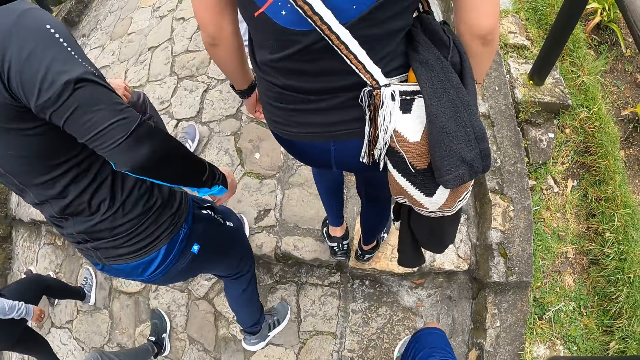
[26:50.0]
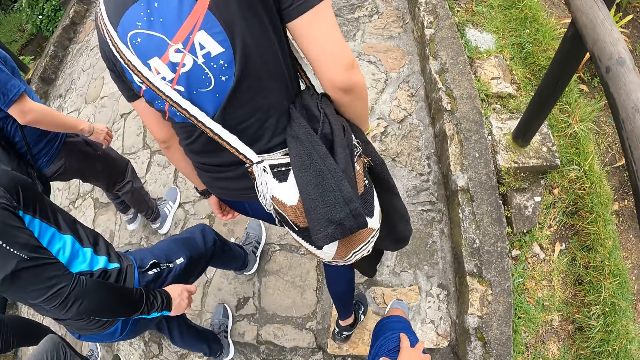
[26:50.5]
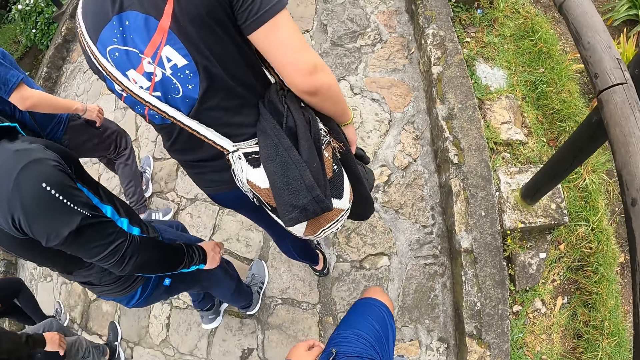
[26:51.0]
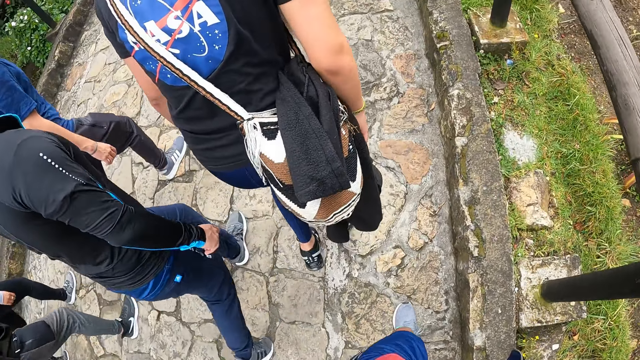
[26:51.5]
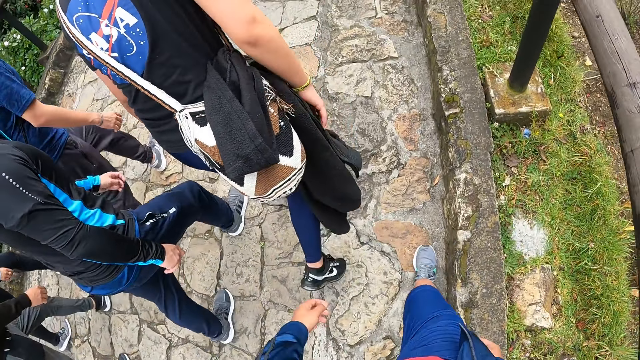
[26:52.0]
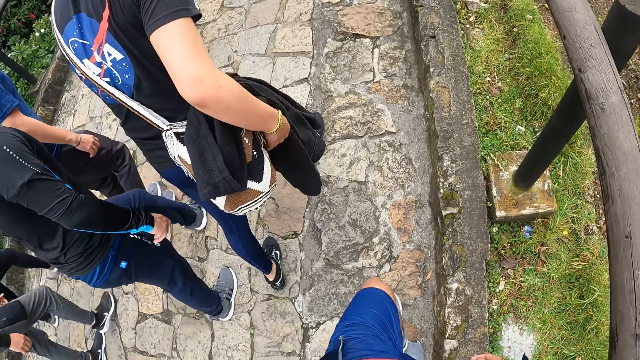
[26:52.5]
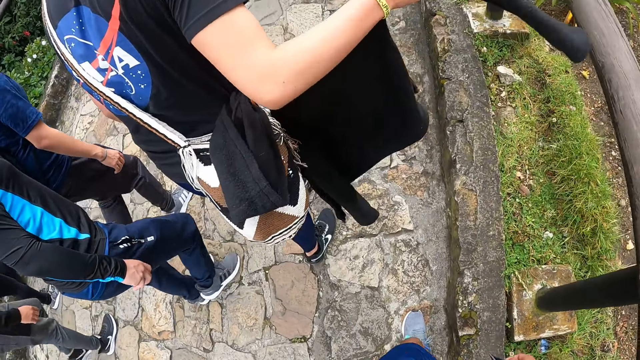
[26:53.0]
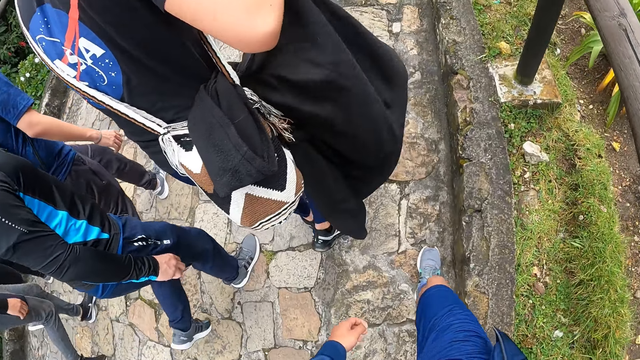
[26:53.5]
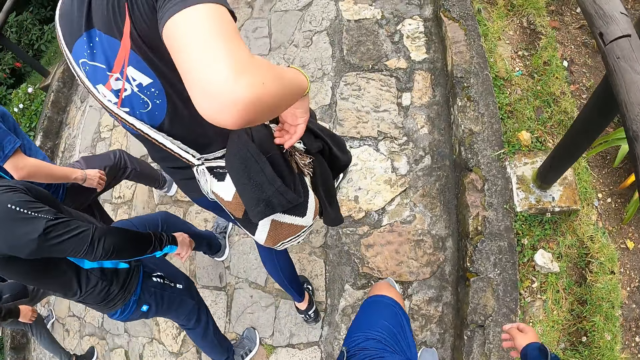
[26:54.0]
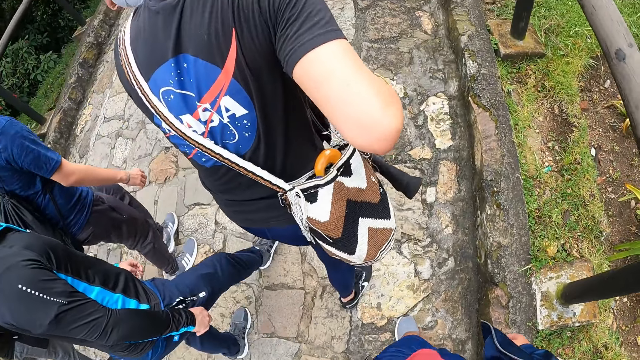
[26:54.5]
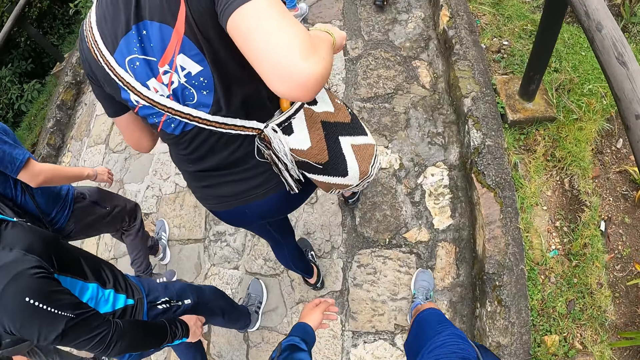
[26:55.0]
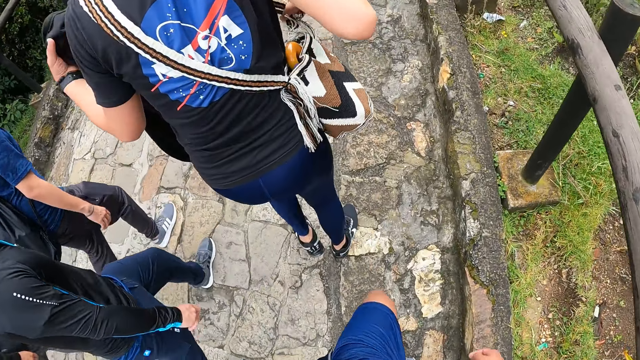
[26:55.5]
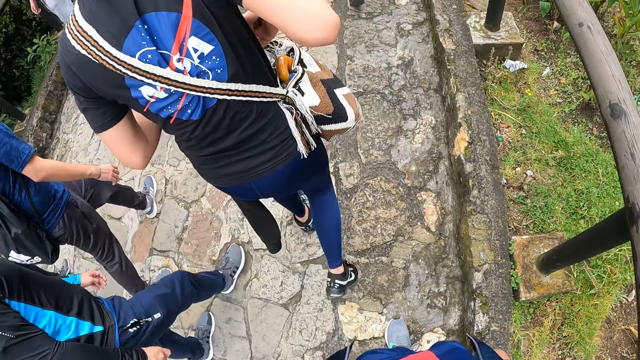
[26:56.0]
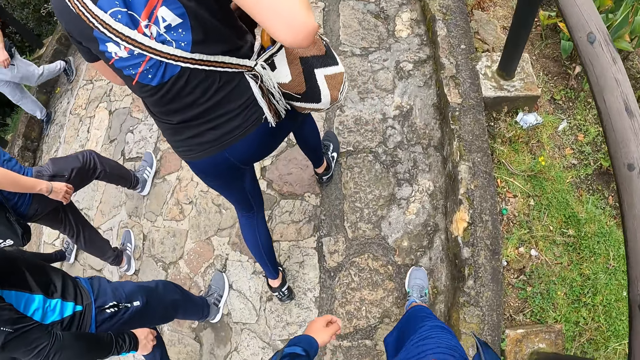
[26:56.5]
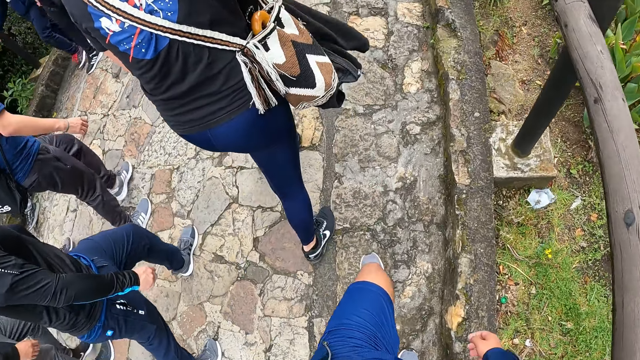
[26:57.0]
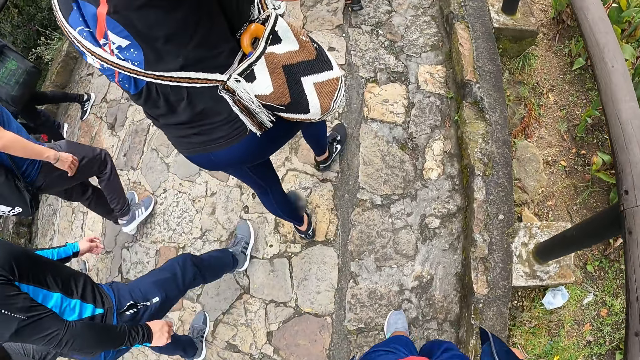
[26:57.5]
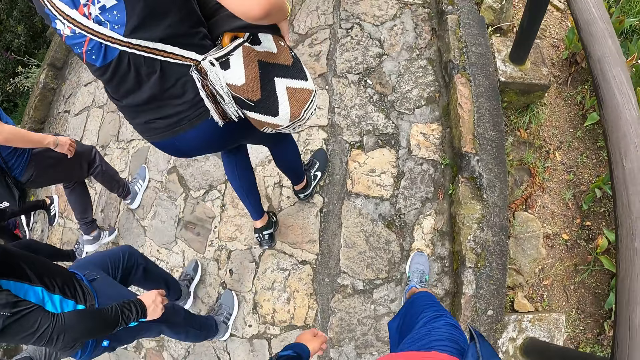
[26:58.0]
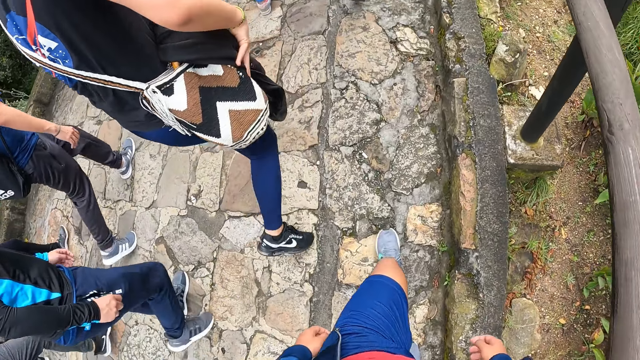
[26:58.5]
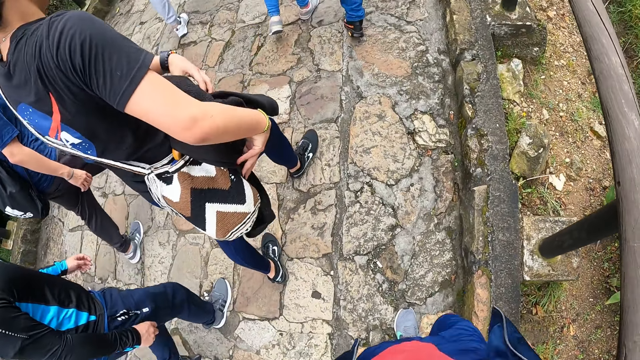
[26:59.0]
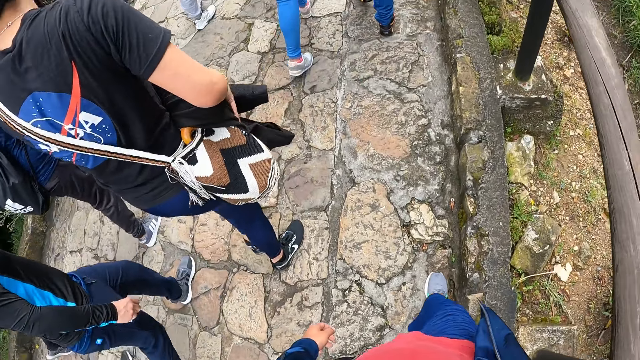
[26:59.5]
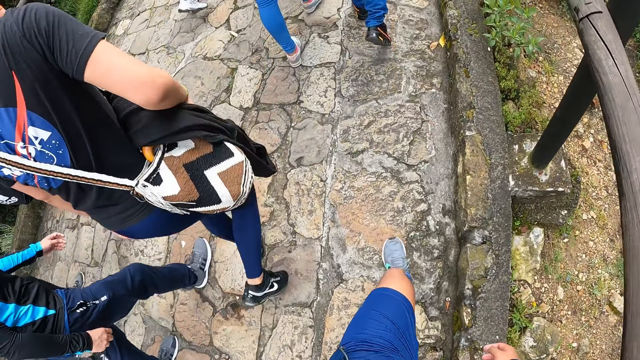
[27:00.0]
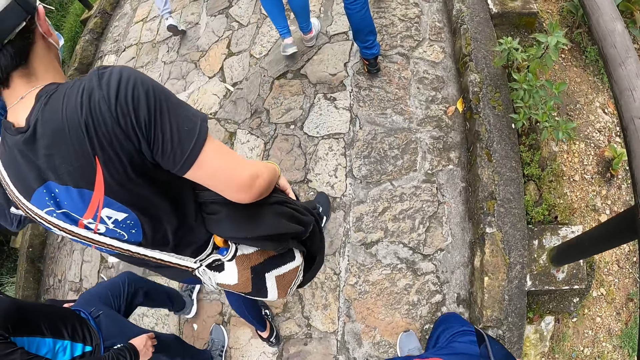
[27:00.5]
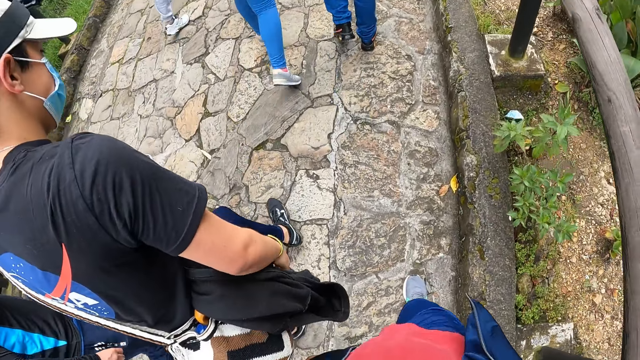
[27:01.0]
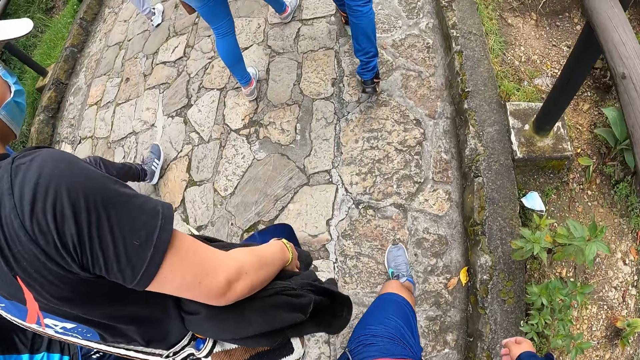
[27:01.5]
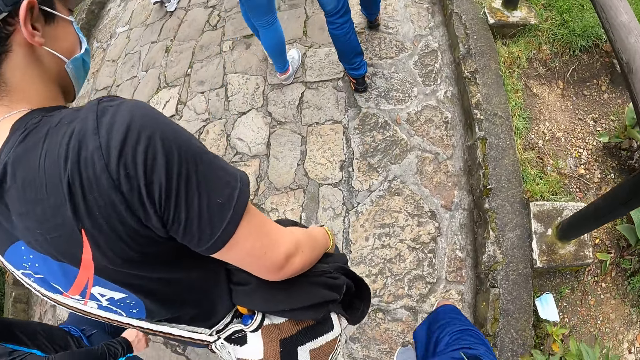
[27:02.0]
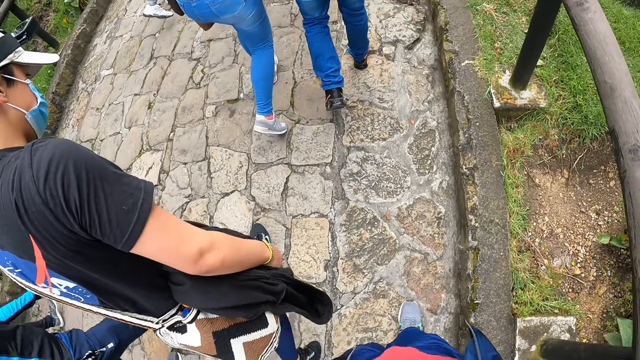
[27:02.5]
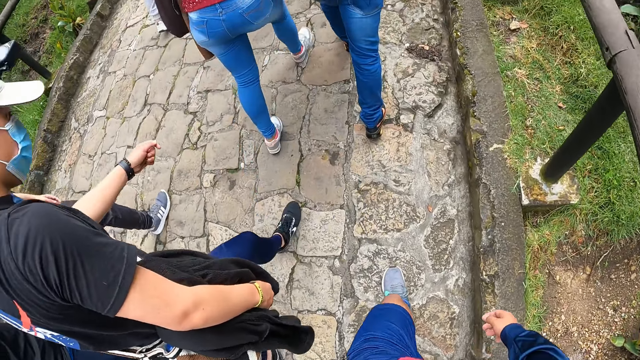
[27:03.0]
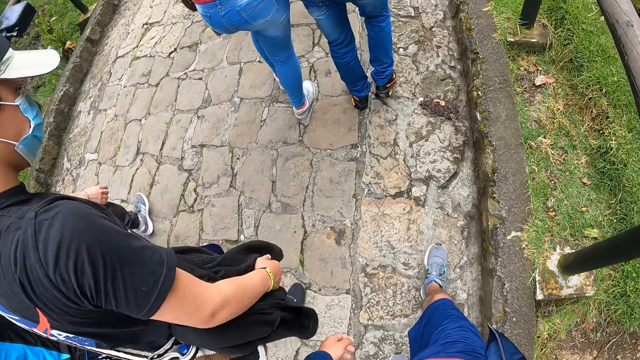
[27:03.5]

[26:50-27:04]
The man removes the jacket or pullover on the bag with his right hand. The camera wearer adjusts the pullover. The man walks around and holds the pullover with the left hand. The man places the jacket on the bag with both hands. The man walks around.

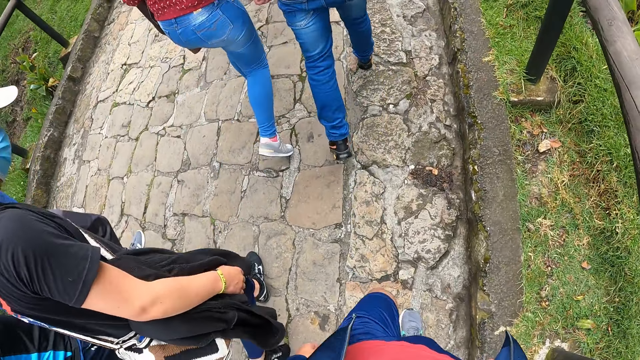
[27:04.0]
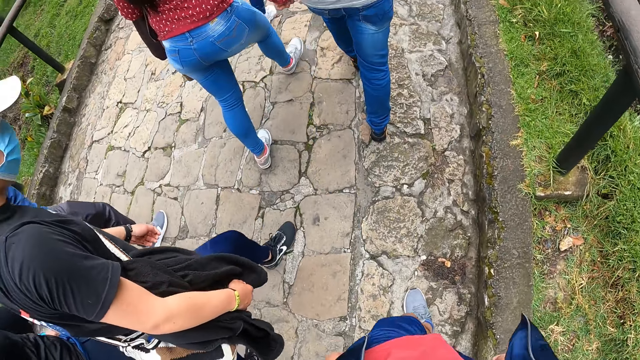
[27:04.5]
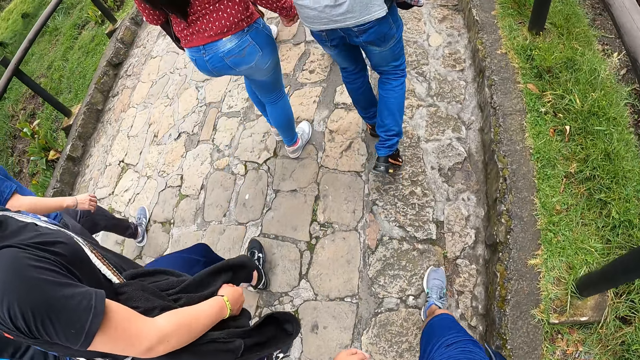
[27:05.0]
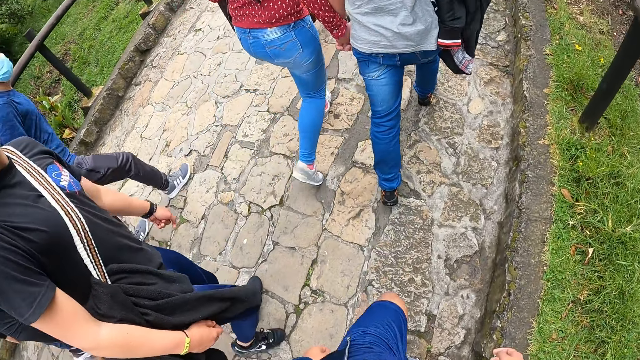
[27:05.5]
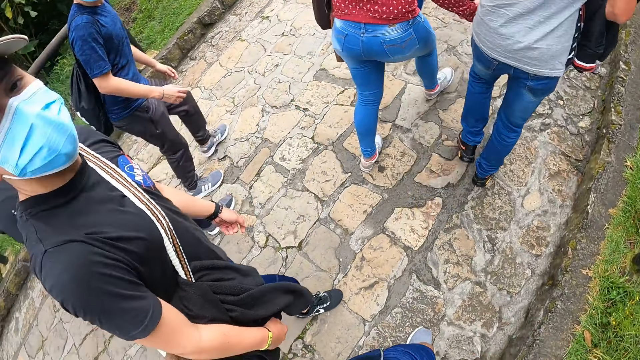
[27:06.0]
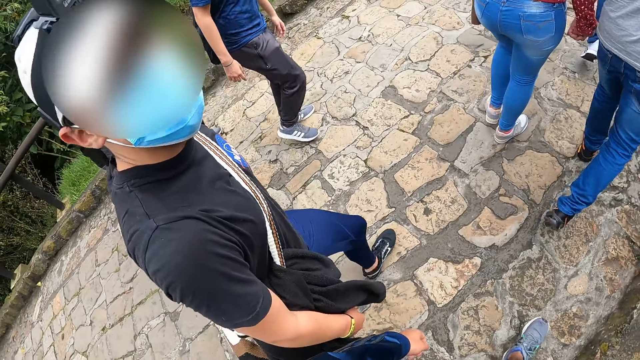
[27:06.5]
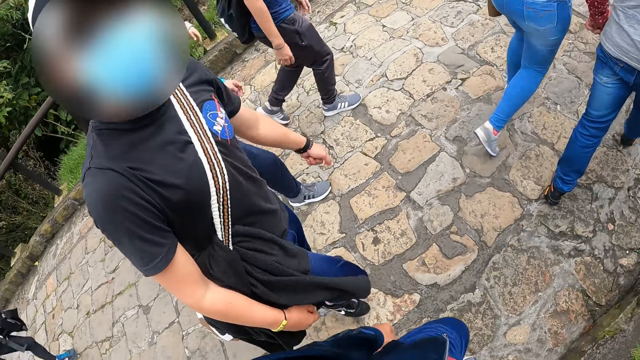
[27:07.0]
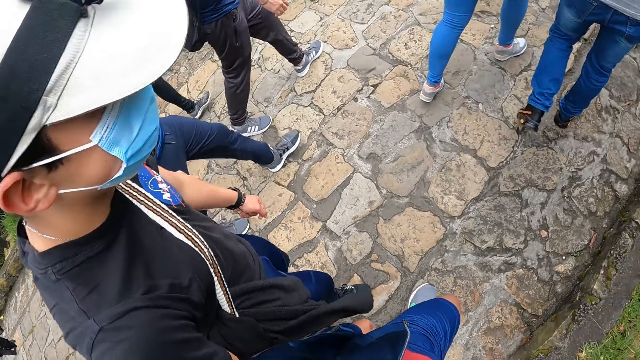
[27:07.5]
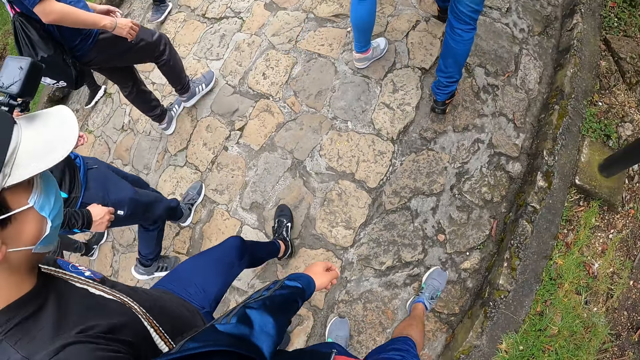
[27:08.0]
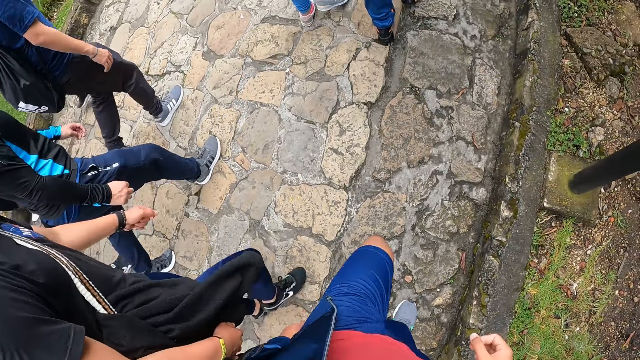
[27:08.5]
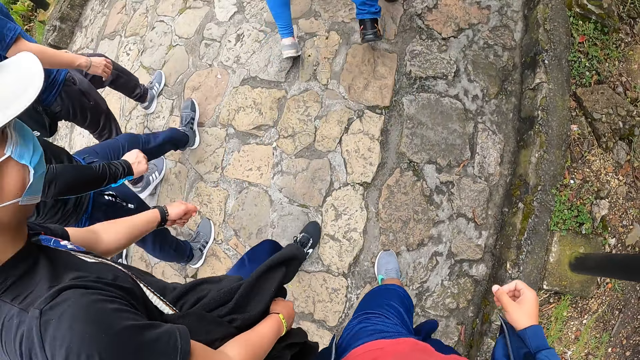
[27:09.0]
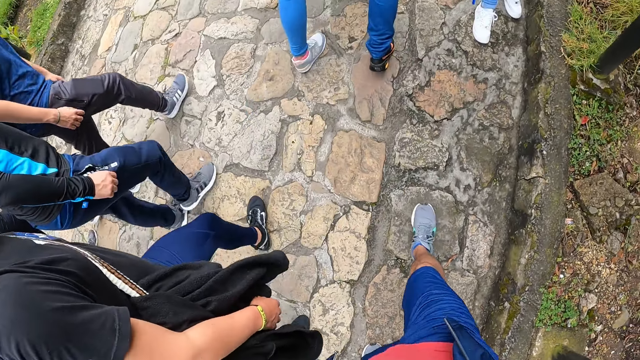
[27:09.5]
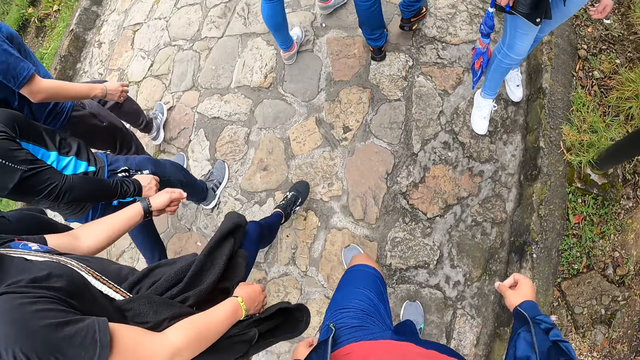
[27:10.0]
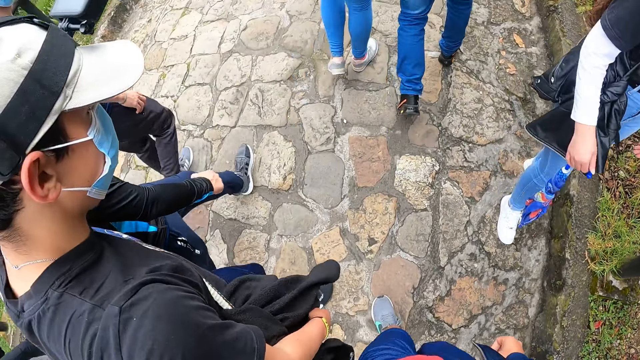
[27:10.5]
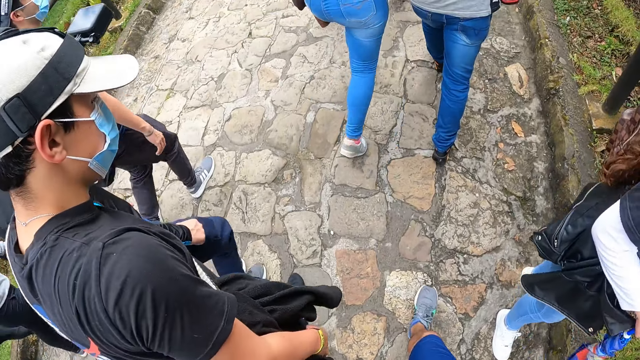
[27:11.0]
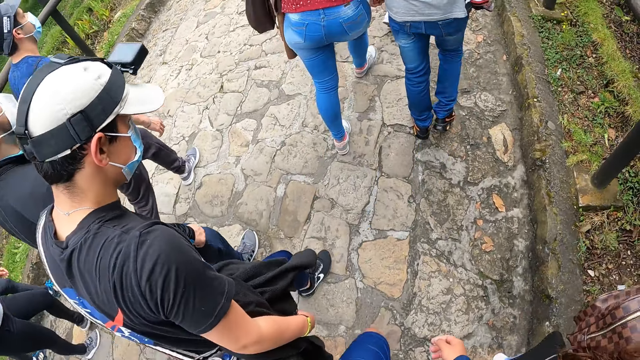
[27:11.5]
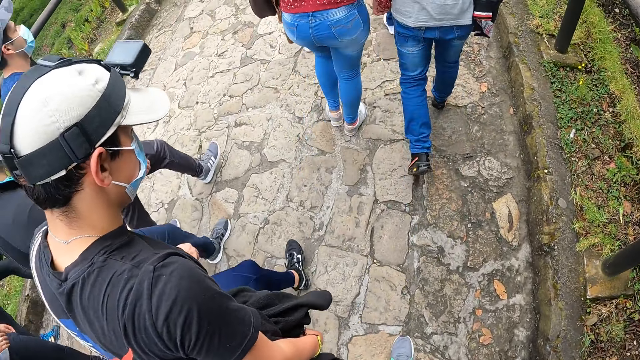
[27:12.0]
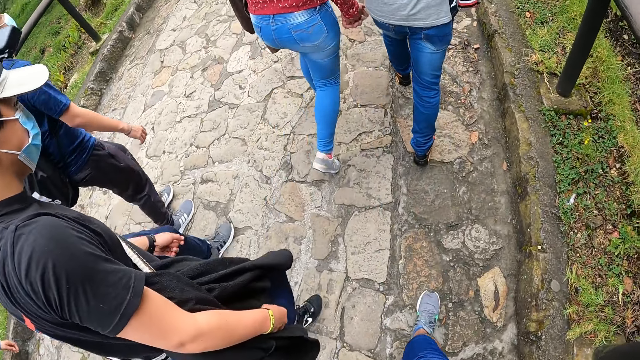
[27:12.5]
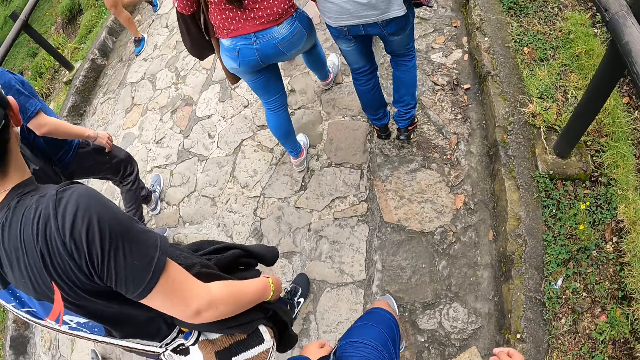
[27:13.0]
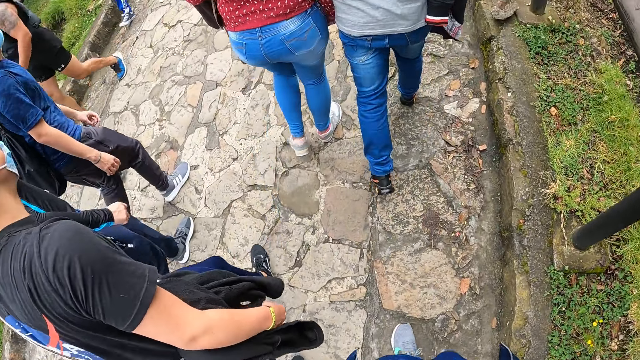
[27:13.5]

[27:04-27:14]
The person stares at the camera wearer. The camera wearer adjusts the camera and stares at the person. They walk around. The person walks around.
